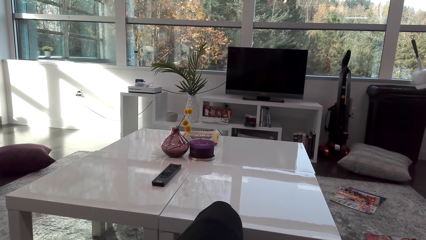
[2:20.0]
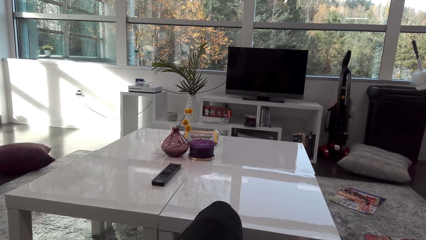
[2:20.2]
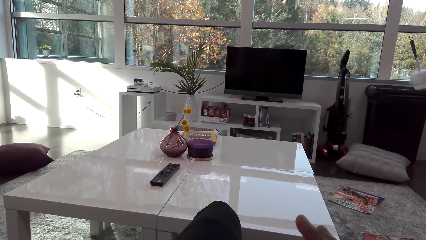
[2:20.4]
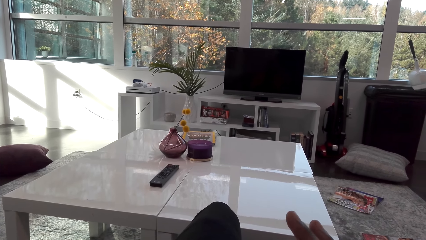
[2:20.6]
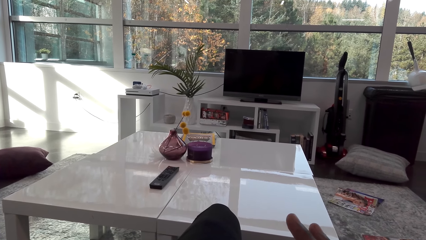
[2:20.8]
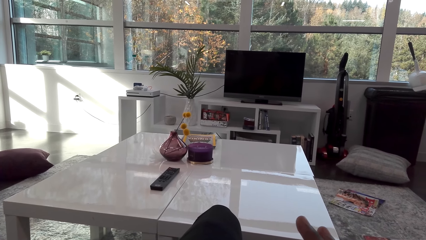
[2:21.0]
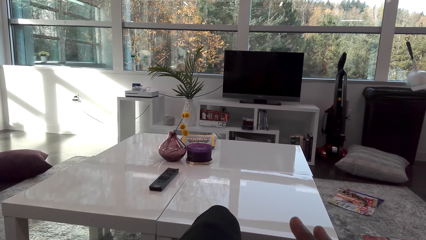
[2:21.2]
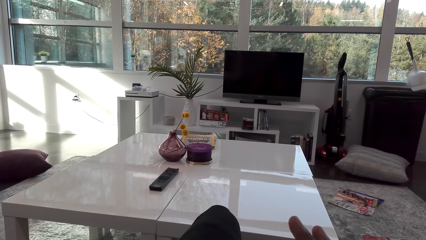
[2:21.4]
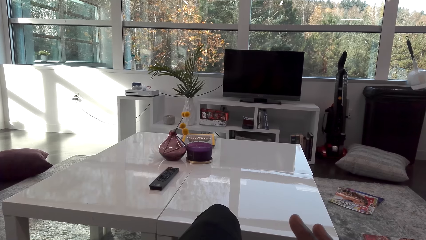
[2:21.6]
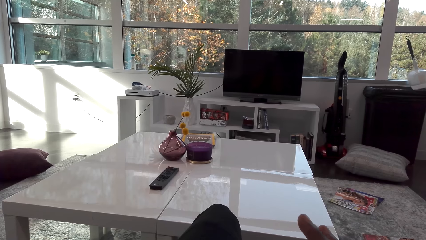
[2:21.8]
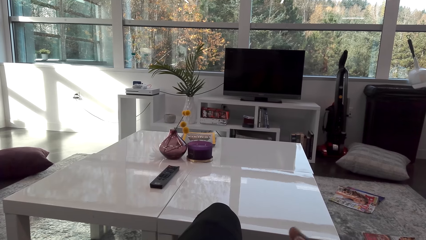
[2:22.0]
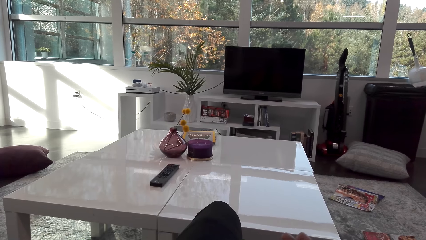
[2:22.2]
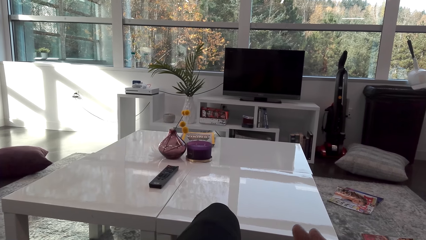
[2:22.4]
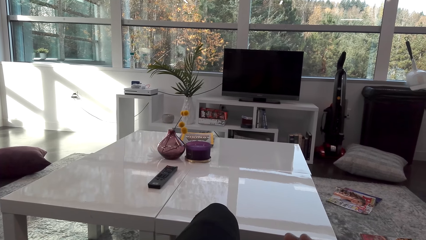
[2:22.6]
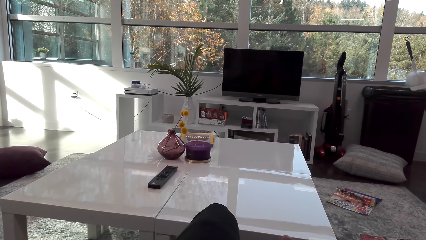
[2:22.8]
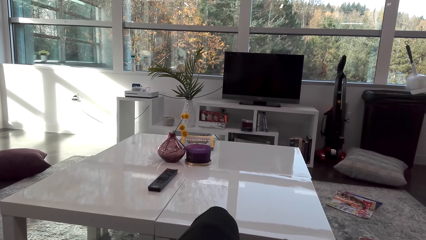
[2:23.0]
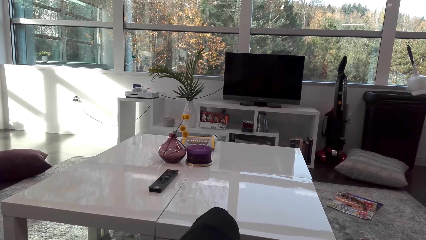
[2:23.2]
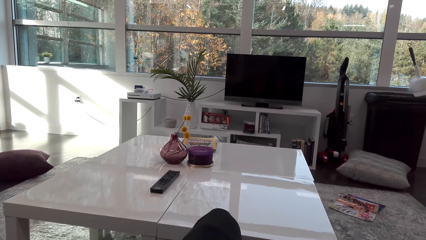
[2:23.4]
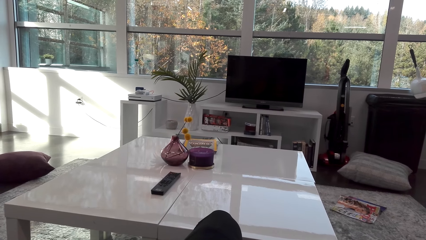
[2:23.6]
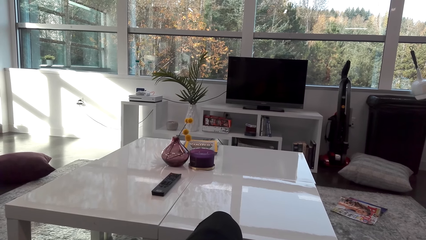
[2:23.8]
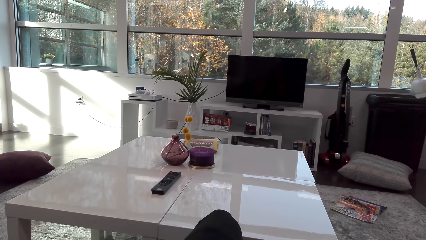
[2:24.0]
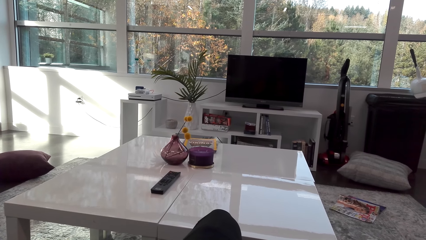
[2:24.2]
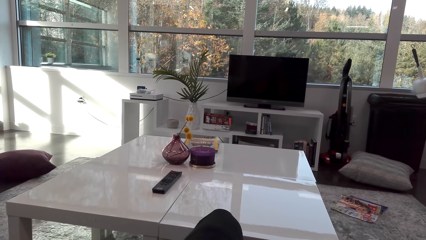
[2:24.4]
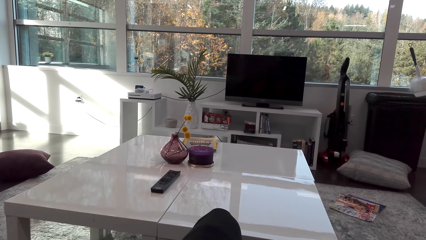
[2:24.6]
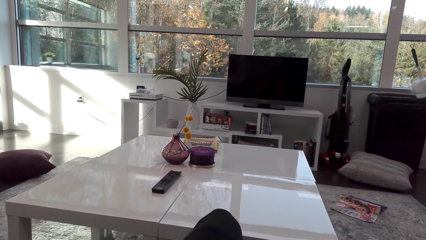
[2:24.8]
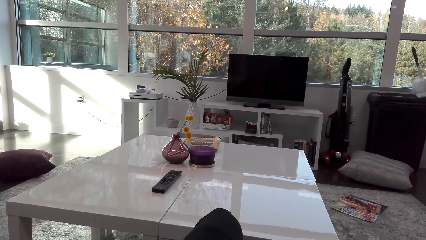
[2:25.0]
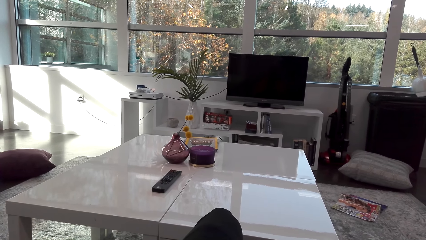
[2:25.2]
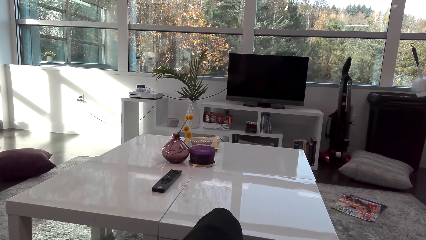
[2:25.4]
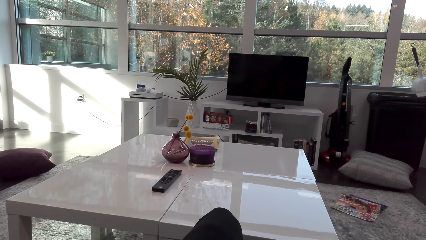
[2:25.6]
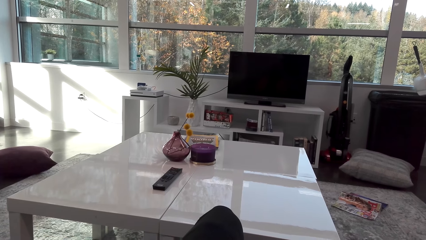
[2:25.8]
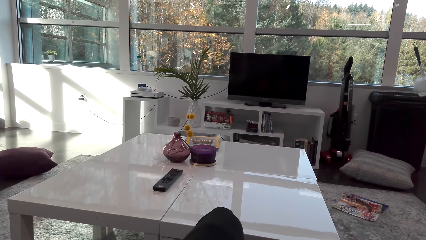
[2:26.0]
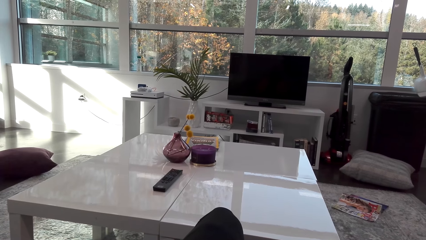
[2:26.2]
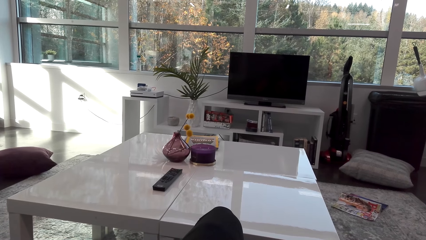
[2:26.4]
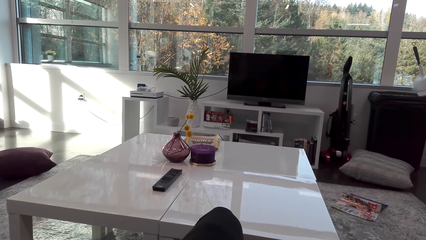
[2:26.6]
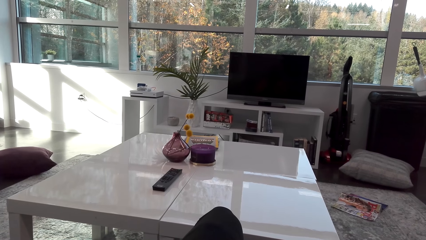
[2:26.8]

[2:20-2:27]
The camera wearer scrolls the phone.

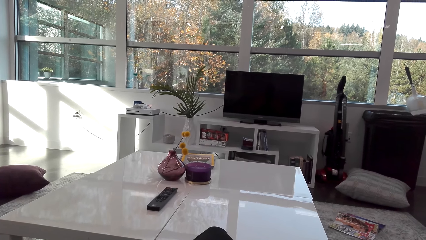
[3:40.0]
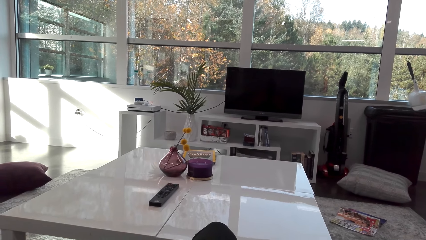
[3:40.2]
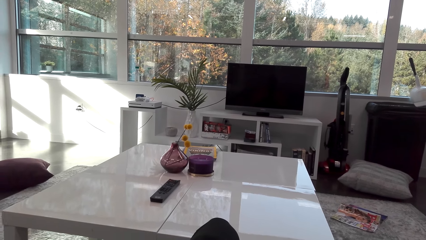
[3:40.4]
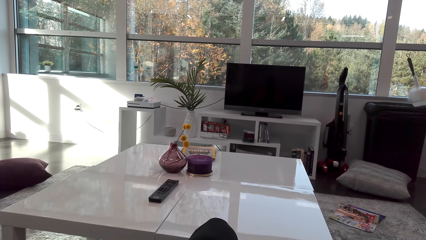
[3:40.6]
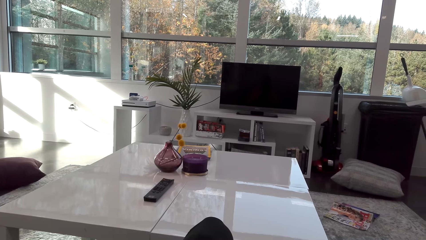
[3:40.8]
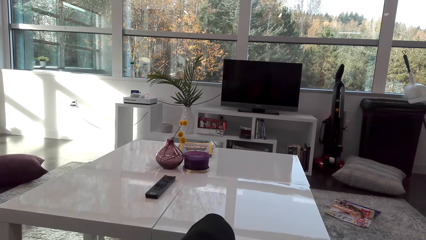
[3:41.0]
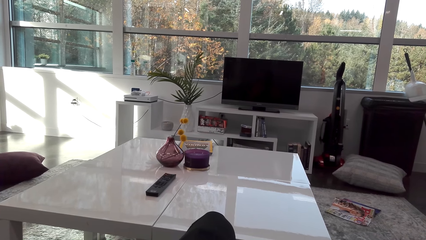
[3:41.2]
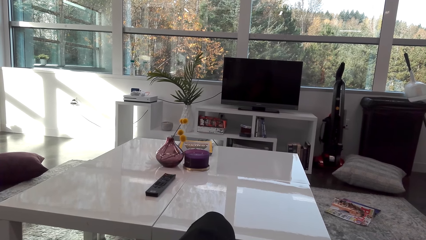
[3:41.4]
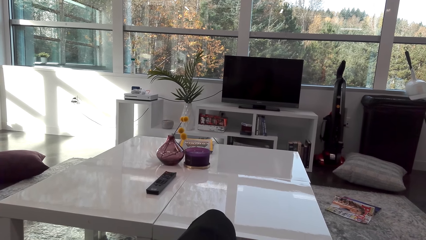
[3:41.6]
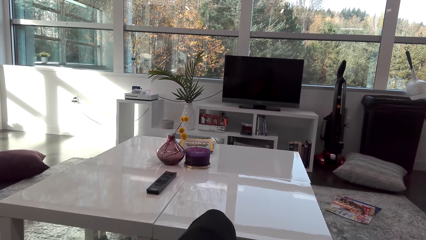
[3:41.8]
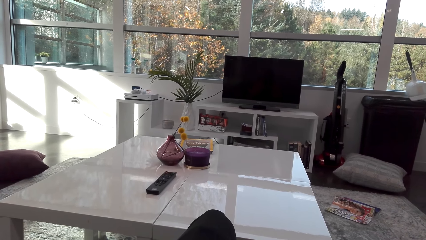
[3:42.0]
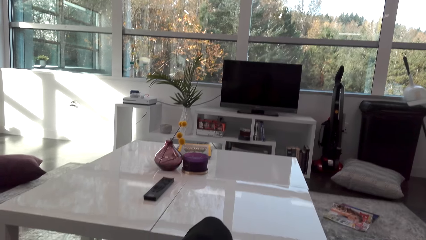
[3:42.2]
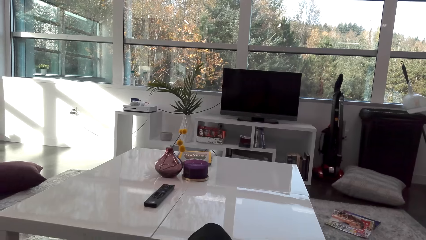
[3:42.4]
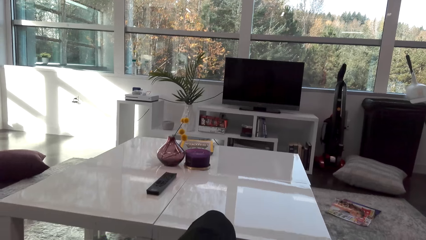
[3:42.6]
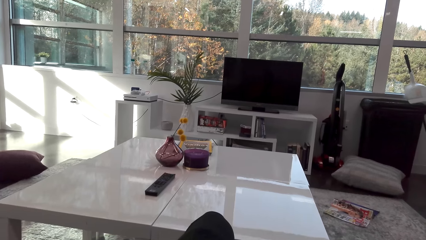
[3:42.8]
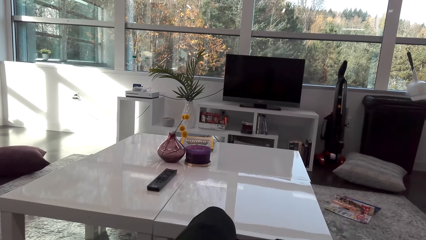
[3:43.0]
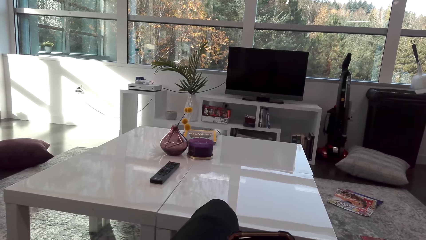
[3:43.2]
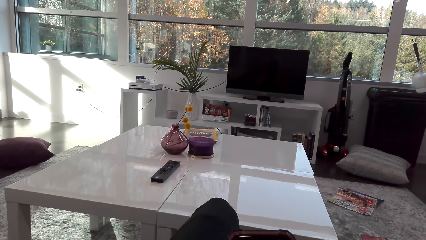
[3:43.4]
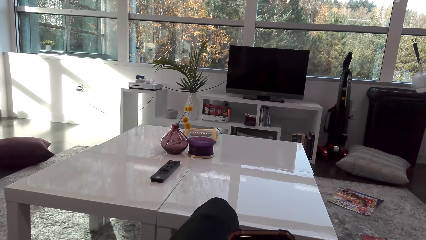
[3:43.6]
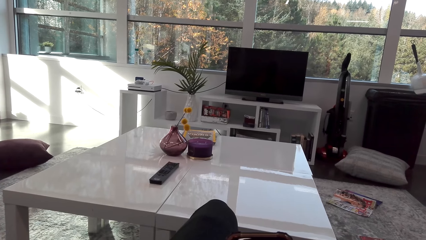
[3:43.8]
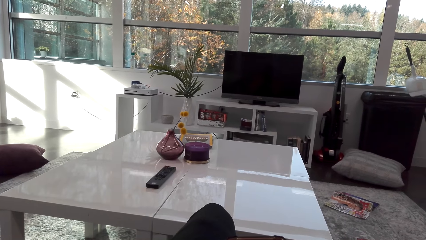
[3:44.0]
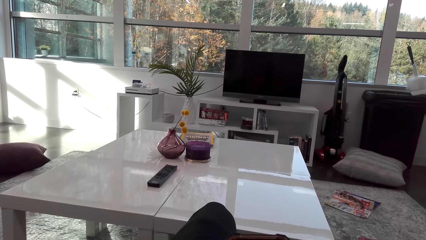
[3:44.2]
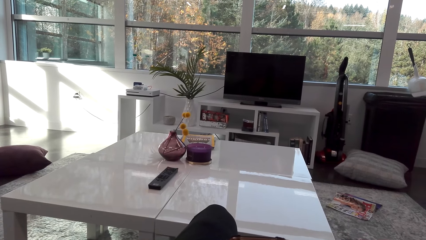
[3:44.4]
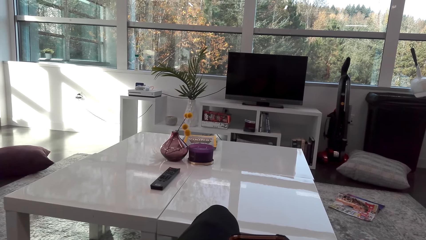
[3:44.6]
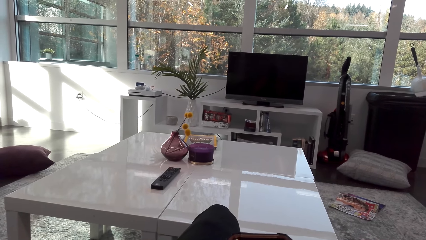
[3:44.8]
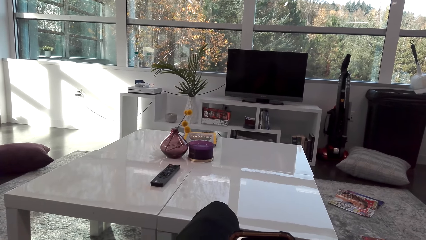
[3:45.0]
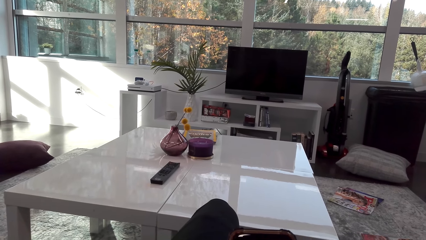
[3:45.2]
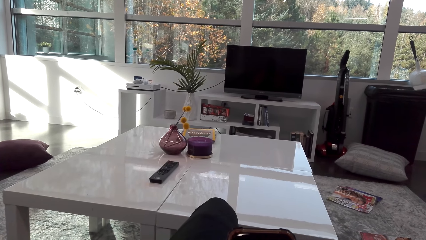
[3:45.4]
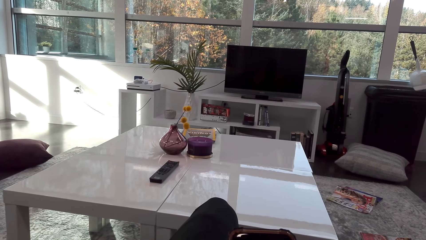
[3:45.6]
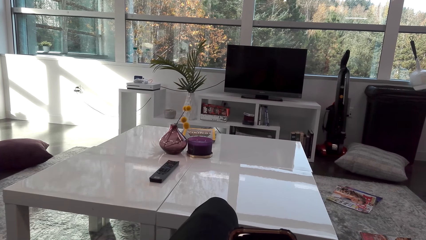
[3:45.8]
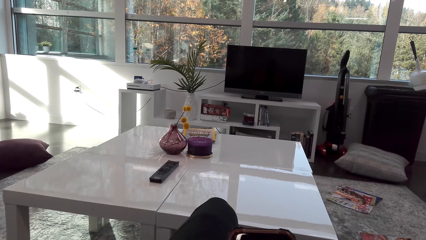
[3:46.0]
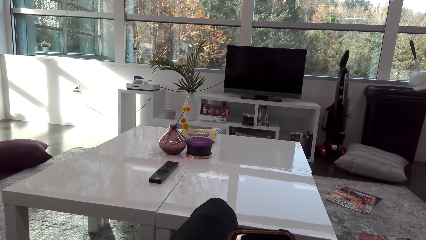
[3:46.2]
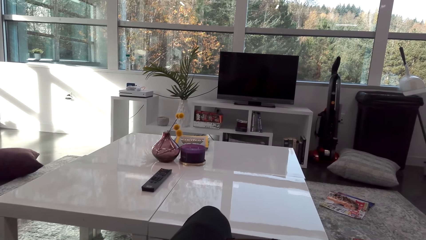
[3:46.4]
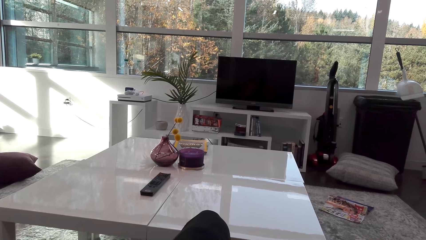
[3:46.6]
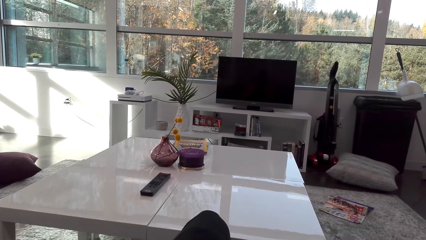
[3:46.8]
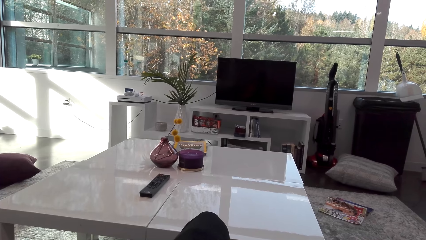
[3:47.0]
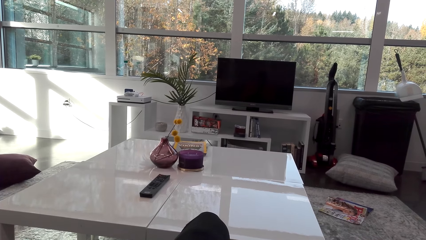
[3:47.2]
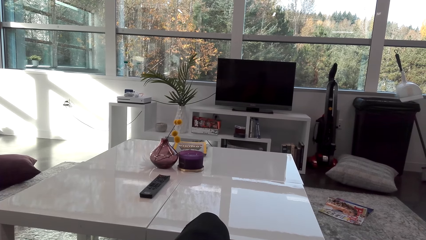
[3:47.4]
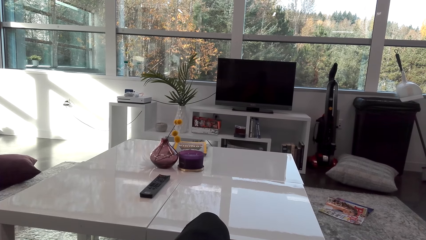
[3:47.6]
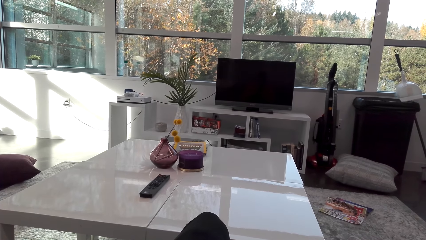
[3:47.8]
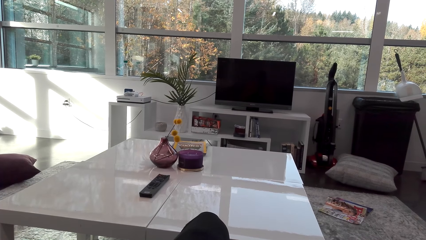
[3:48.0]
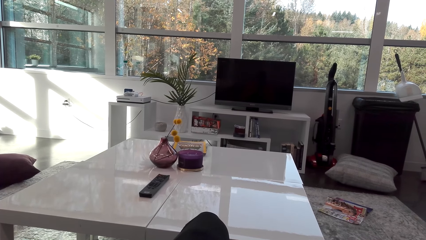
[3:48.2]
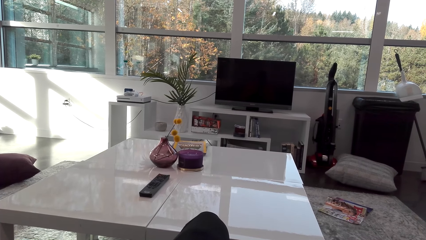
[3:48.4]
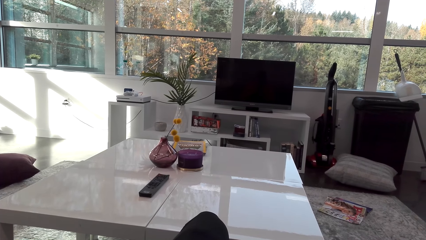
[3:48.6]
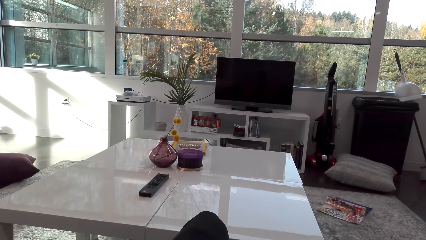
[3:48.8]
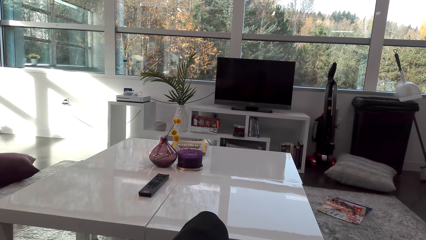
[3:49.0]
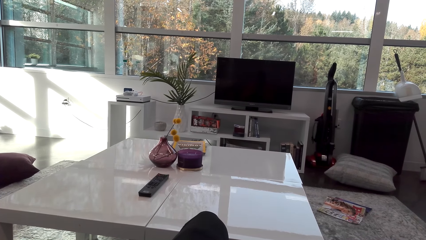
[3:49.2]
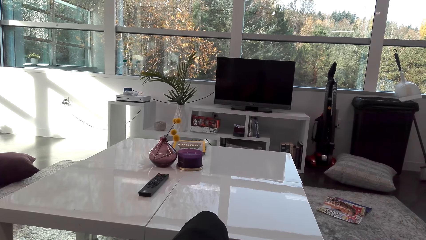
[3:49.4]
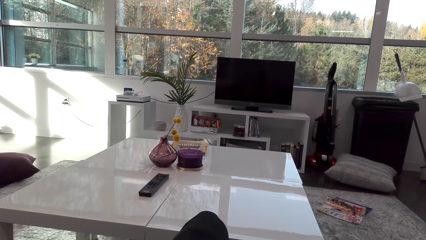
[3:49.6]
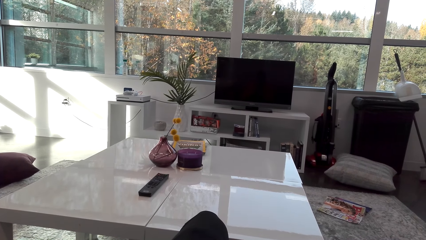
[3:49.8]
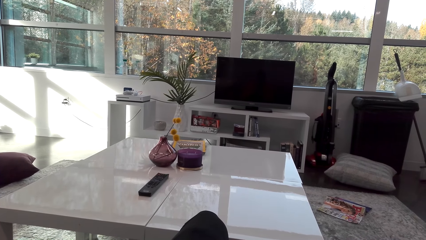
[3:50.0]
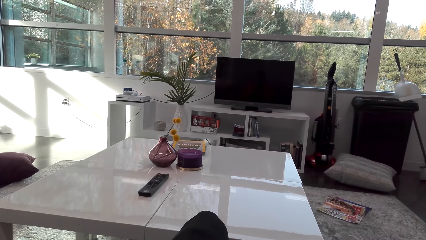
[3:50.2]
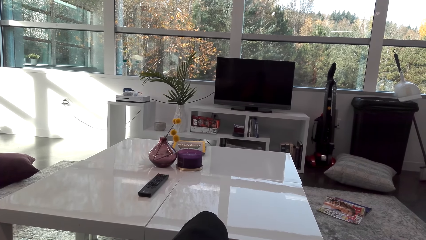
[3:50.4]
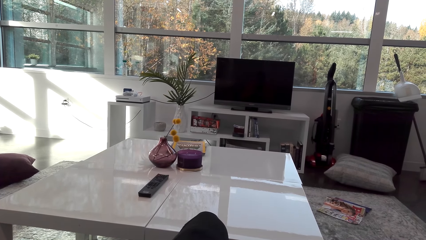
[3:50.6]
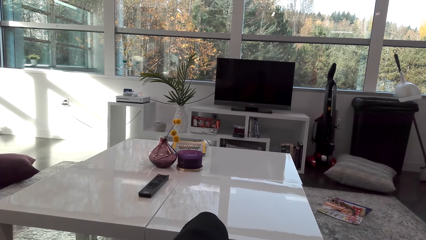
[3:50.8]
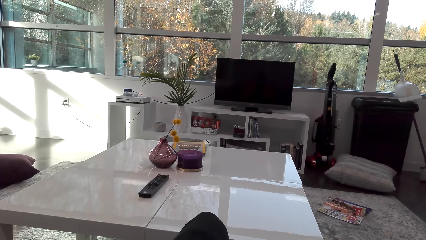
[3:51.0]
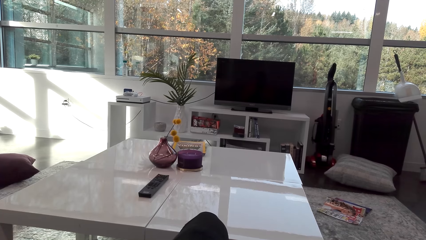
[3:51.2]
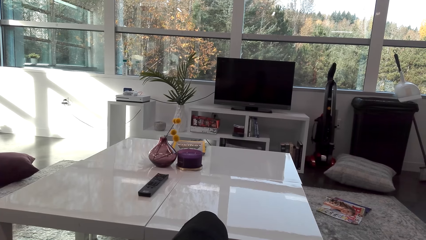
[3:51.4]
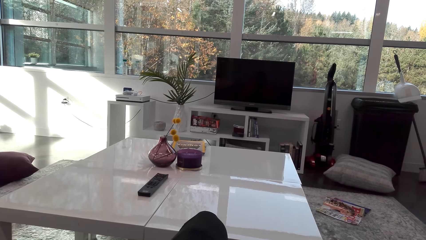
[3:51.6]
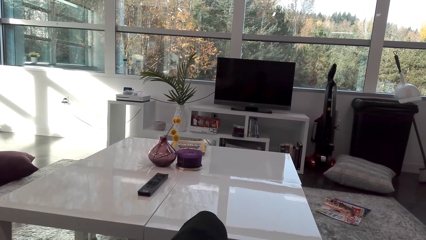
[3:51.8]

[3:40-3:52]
The camera wearer watches television. They scroll the phone.
